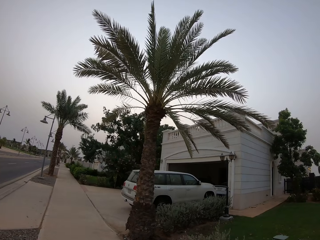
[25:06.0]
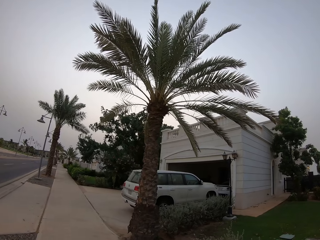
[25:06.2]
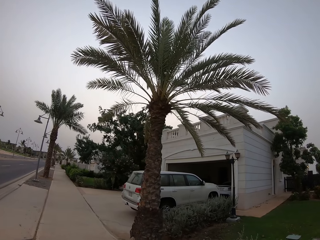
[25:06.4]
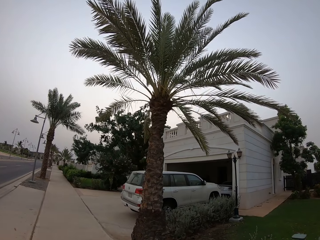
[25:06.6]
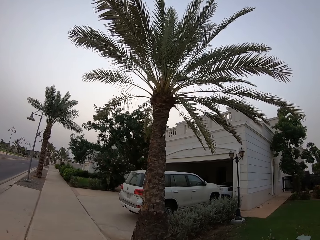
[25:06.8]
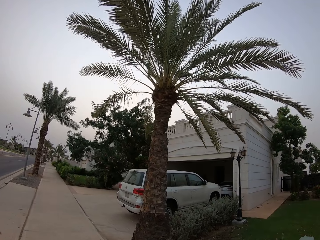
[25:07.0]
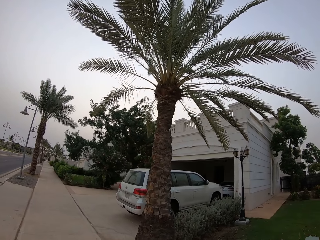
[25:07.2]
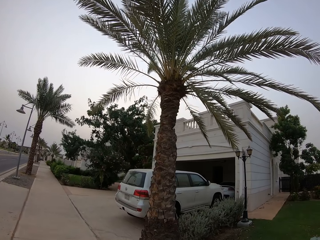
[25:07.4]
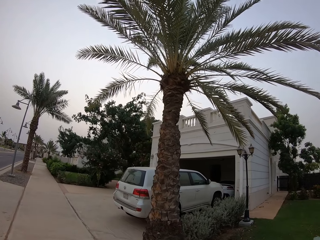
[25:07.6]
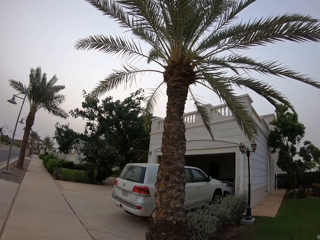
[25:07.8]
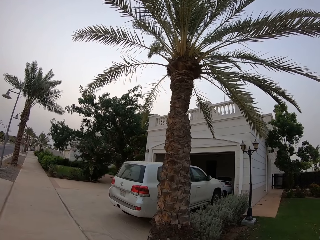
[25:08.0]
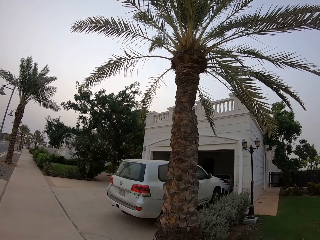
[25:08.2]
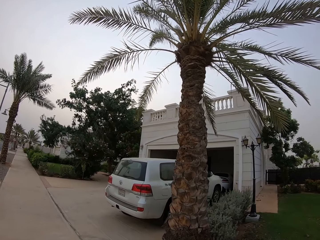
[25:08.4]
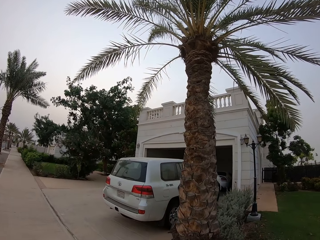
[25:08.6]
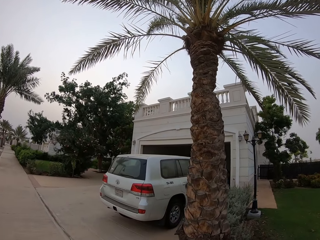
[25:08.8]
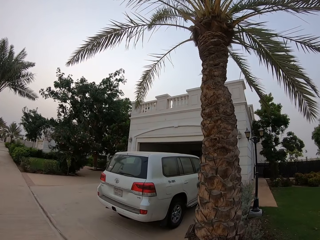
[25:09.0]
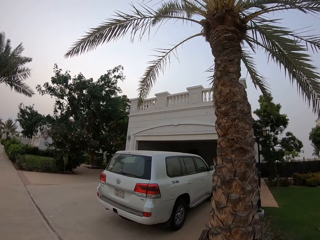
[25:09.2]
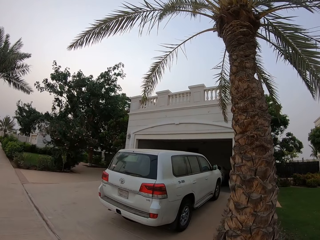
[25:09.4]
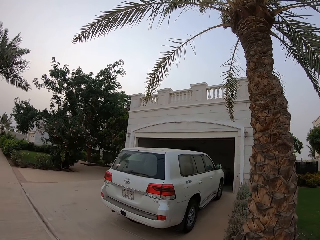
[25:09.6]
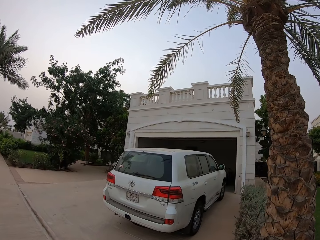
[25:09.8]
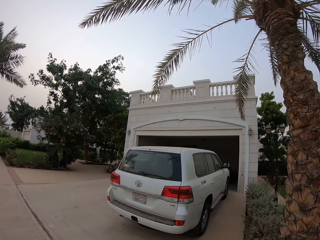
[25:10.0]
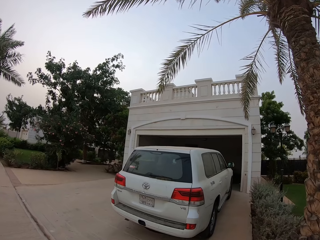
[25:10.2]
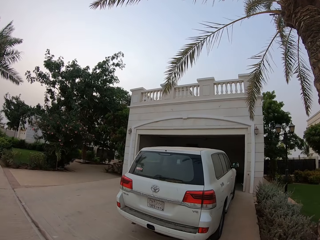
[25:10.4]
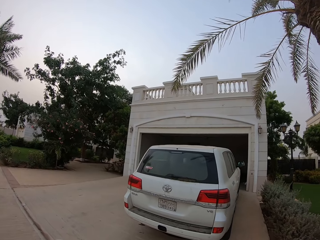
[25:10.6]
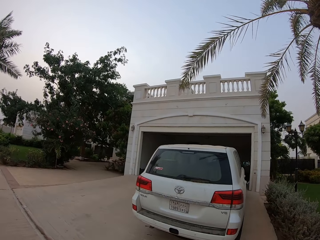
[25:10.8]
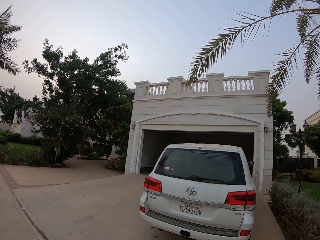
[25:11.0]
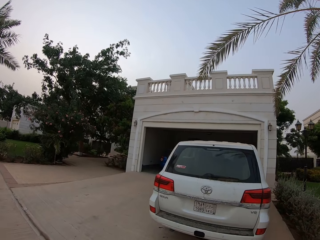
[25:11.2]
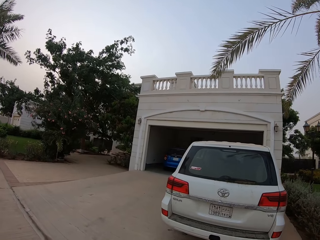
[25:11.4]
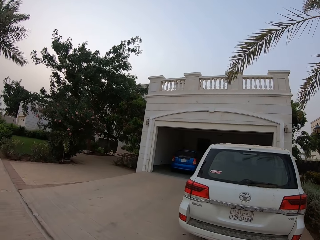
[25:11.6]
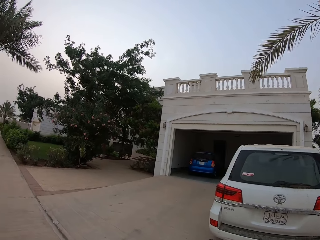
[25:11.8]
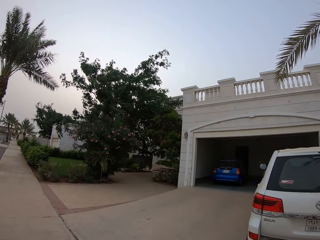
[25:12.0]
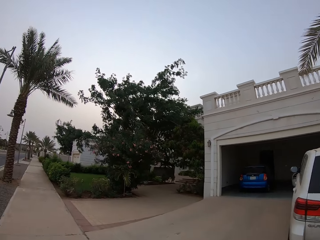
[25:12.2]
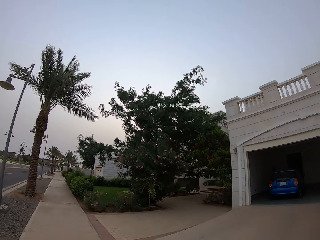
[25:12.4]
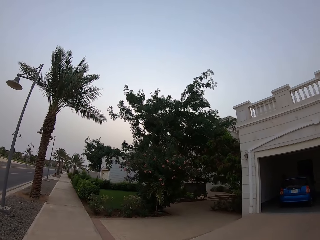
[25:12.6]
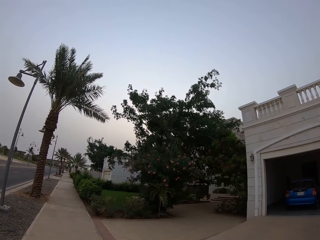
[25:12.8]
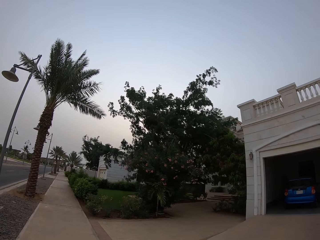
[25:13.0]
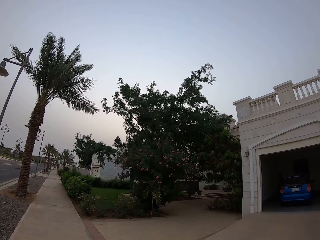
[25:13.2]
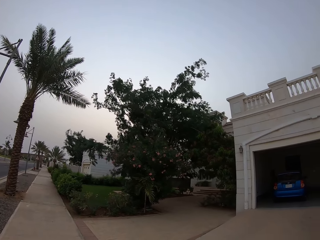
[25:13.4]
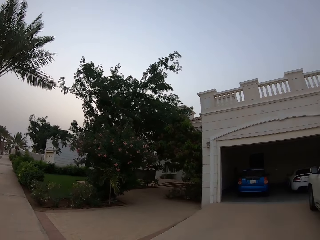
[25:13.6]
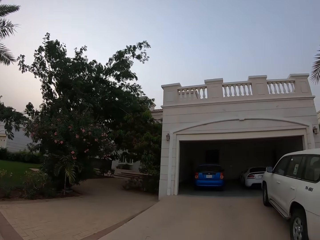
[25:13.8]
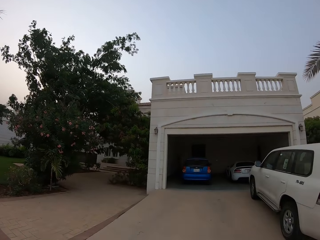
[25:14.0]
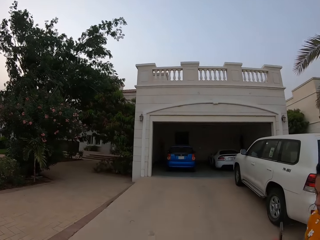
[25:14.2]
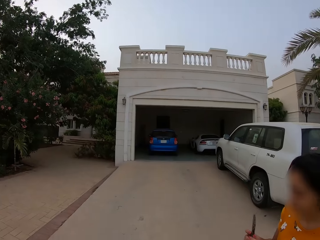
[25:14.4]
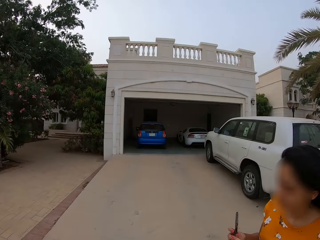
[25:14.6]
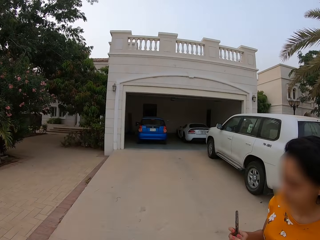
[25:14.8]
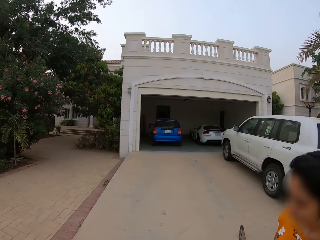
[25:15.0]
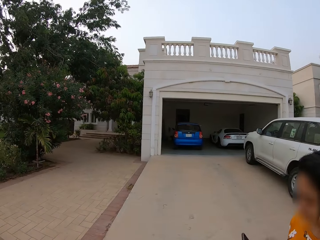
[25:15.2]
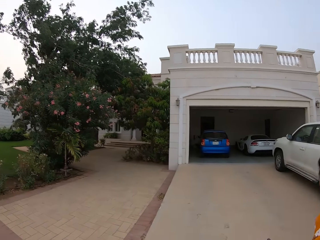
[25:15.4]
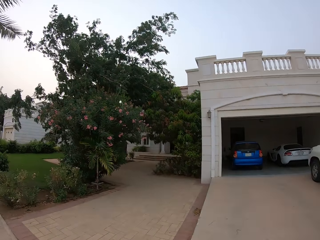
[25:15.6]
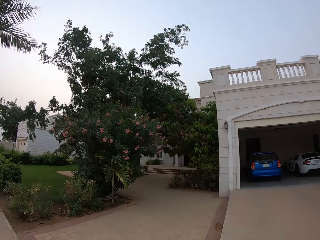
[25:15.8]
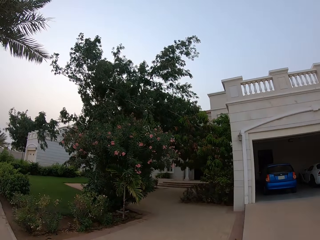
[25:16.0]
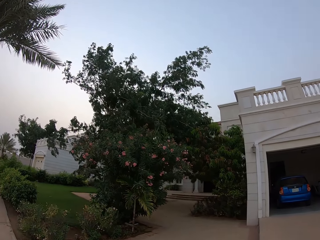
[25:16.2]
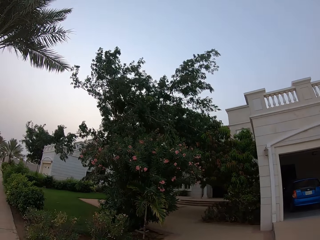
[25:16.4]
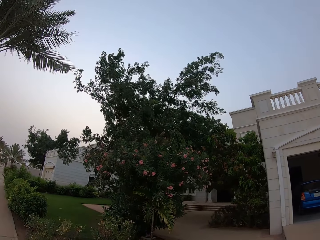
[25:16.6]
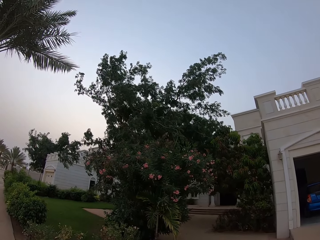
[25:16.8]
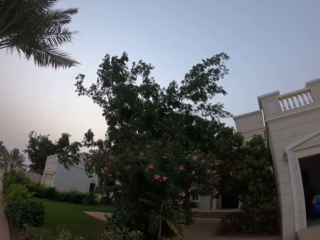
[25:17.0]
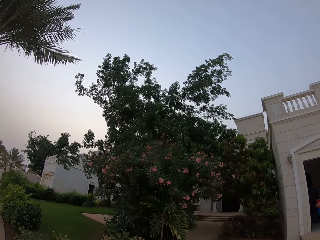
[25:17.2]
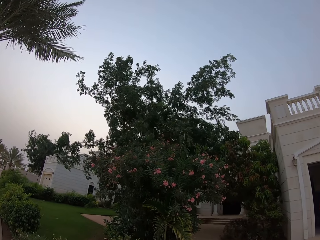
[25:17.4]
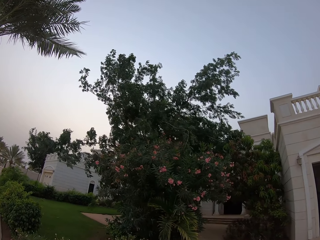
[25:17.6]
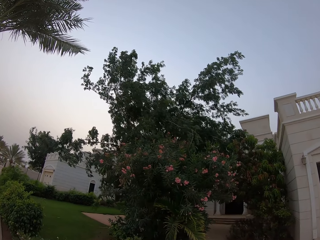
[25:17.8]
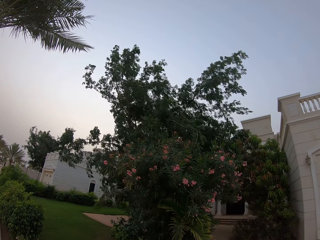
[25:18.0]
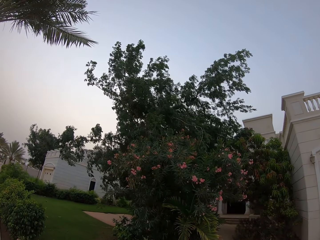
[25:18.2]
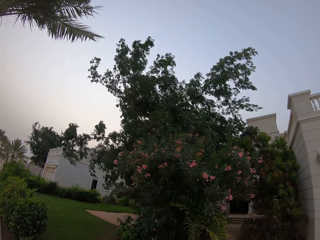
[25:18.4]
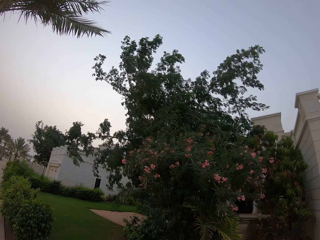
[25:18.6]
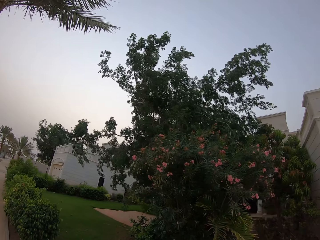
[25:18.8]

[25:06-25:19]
The camera wearer looks at the SUV on the driveway. They walk along the sidewalk. They look at the parked cars. They walk beside a lady along the sidewalk. They look at the parking yard. They look at the tree.

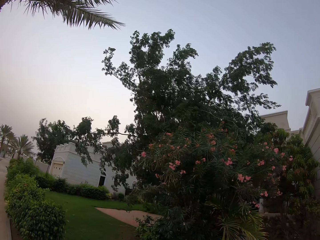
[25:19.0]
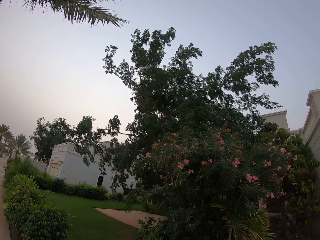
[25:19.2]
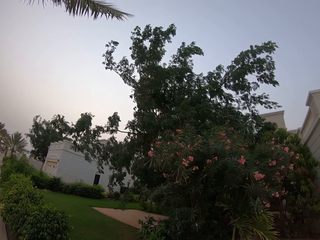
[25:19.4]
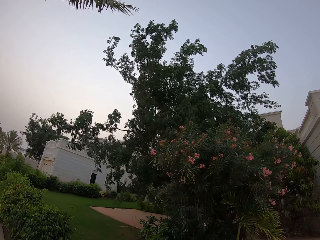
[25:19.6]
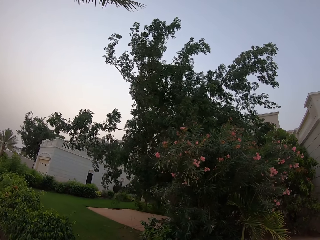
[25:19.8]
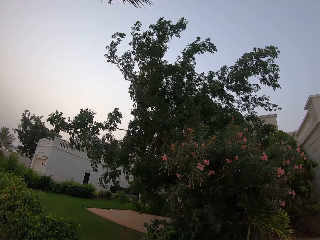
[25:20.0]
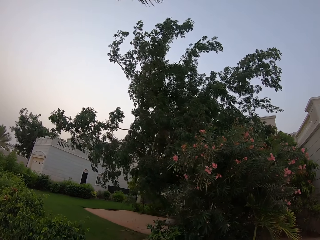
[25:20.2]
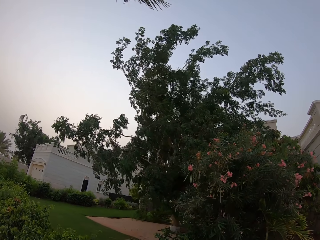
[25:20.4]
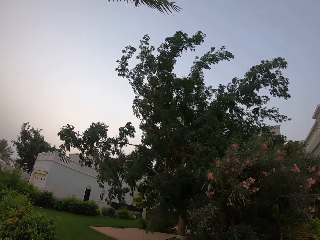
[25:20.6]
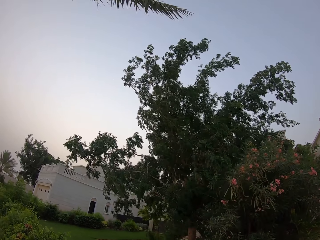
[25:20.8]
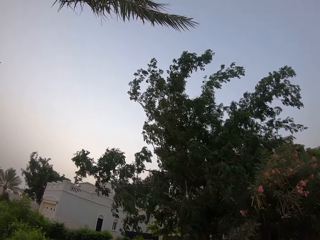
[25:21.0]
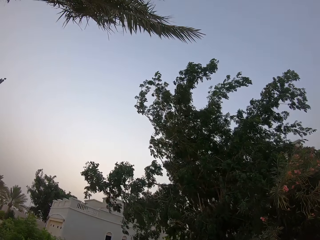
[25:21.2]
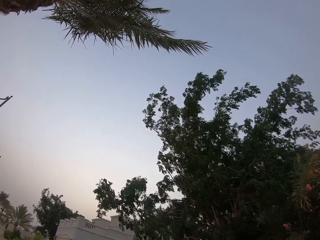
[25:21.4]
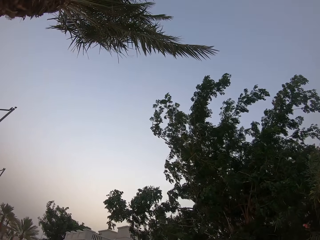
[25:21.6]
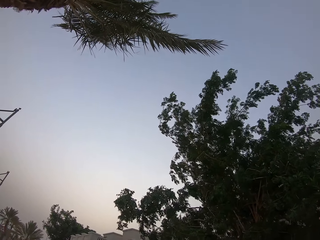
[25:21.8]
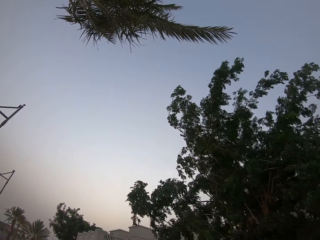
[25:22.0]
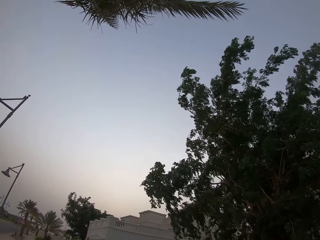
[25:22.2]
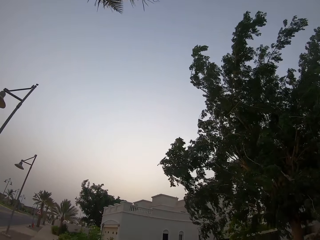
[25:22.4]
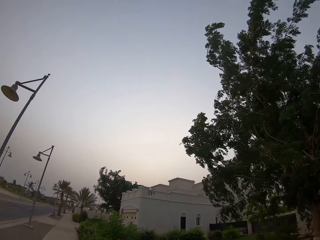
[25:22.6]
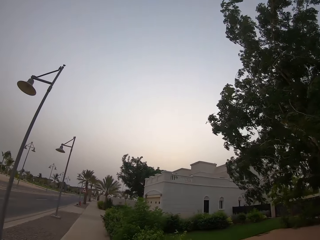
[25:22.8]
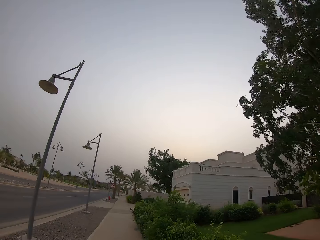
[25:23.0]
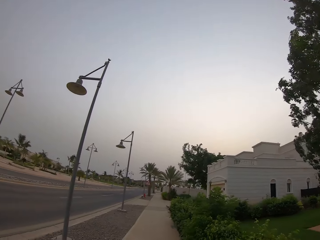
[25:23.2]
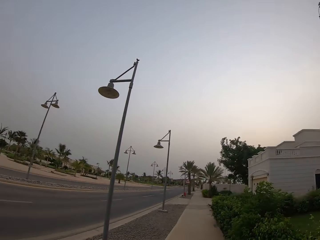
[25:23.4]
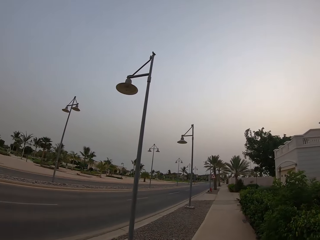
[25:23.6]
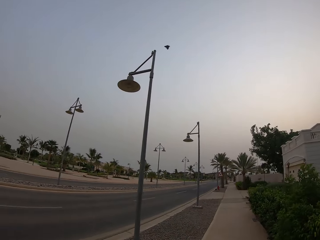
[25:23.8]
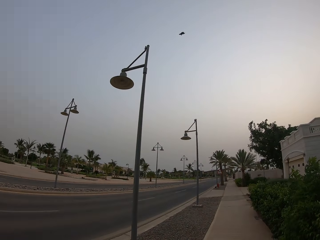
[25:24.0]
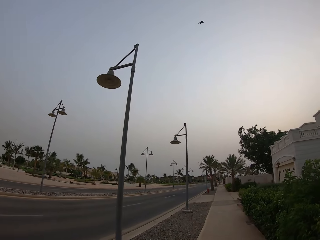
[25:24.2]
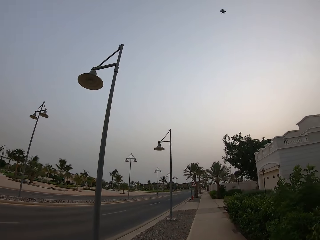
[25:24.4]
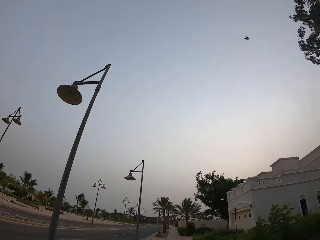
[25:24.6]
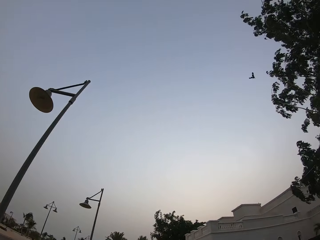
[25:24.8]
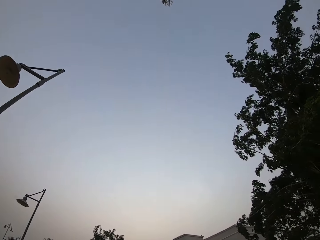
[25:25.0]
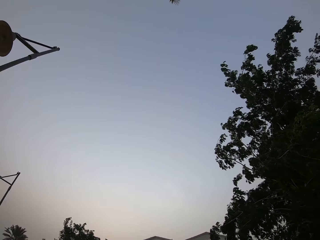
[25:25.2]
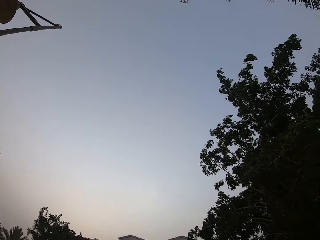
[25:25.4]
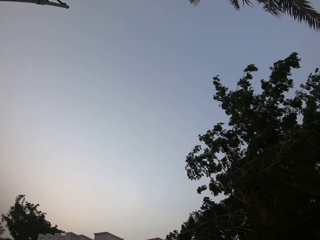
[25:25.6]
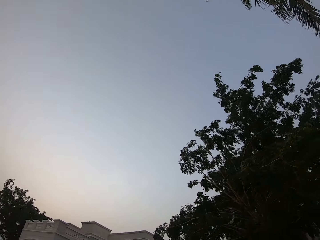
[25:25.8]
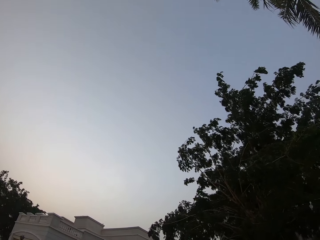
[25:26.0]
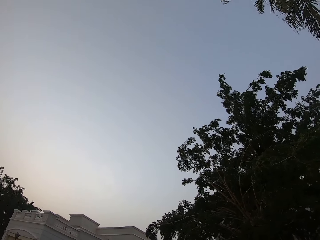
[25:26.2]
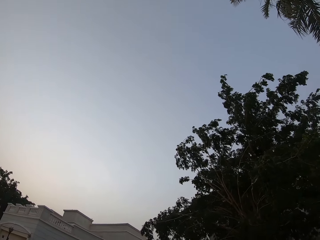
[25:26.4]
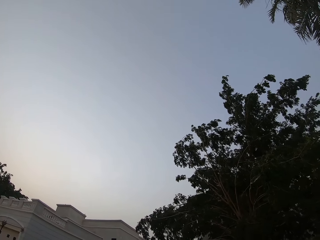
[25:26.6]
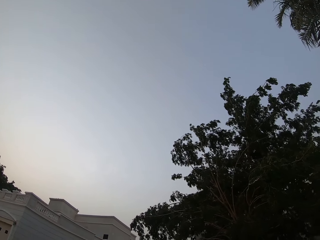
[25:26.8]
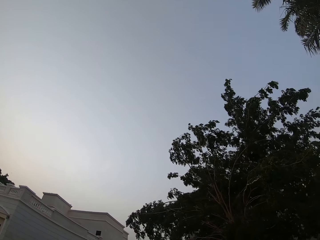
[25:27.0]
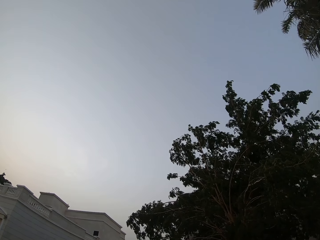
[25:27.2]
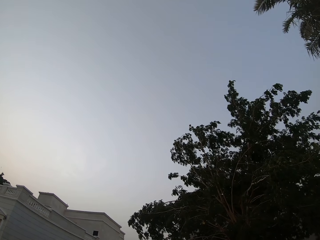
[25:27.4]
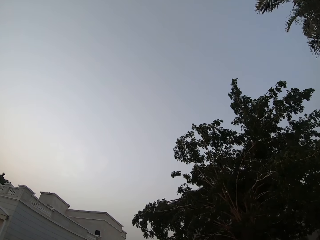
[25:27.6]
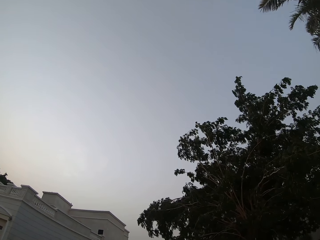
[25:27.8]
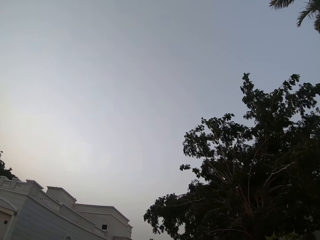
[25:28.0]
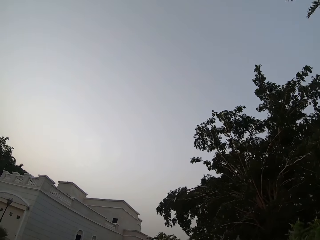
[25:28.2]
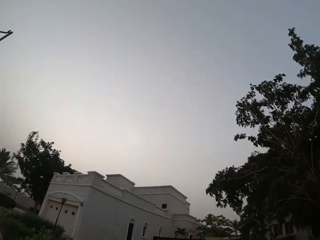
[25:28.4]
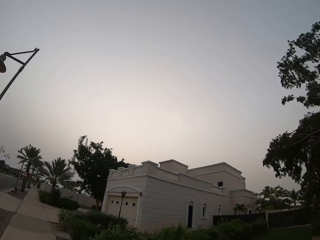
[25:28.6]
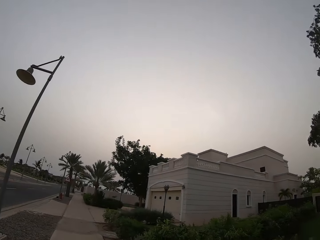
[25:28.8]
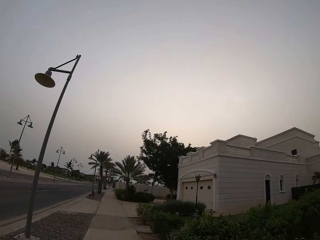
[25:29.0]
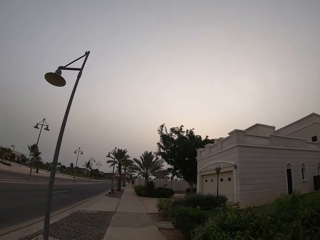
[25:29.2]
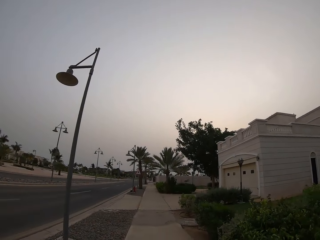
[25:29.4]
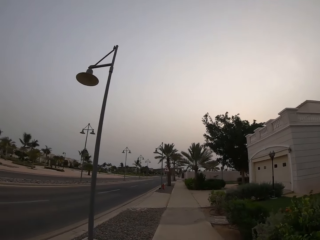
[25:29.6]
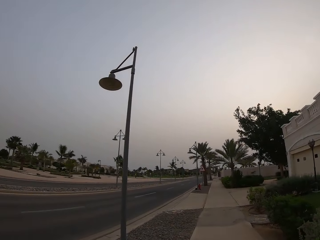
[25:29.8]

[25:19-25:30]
The camera wearer looks at the trees. They look up. They look around. They look at the sky.
